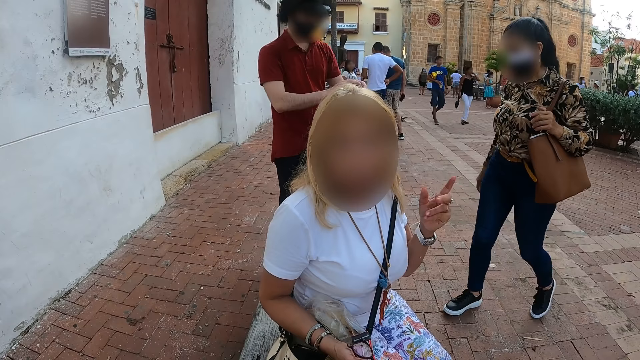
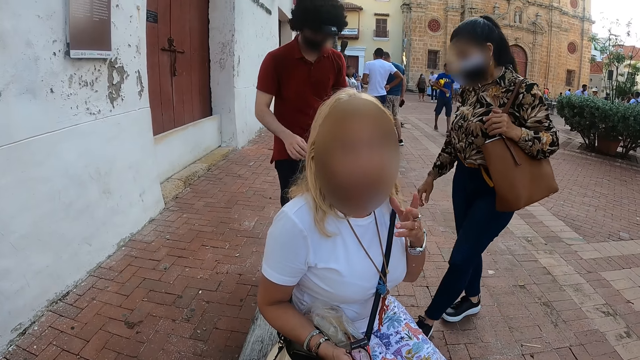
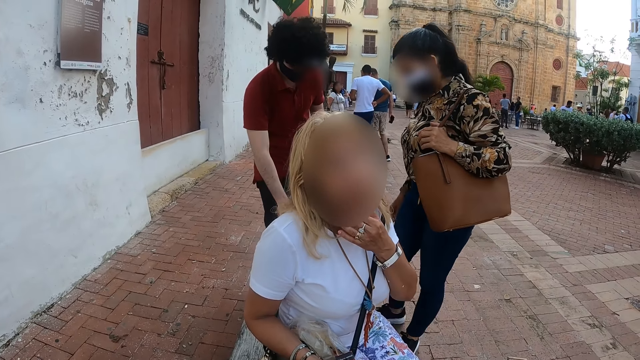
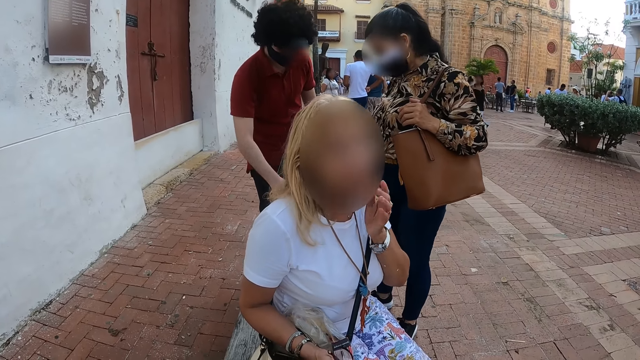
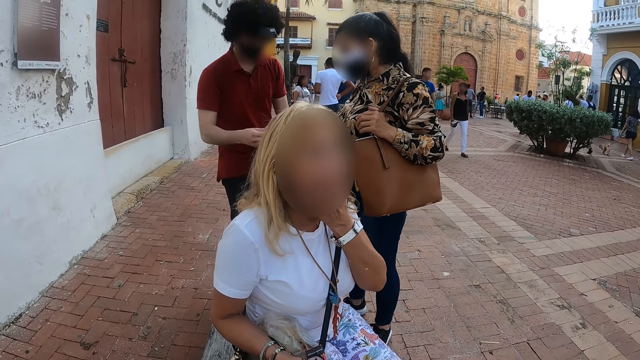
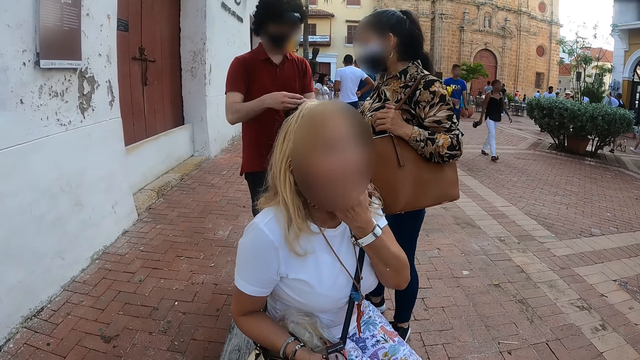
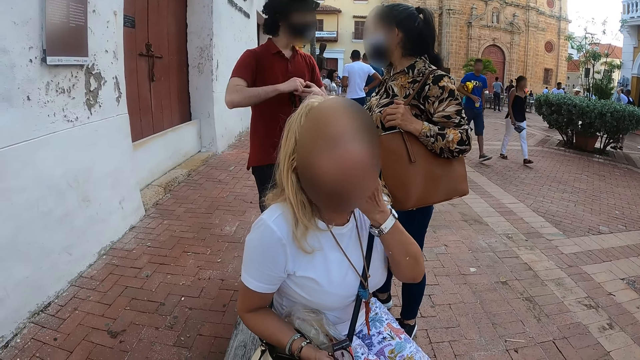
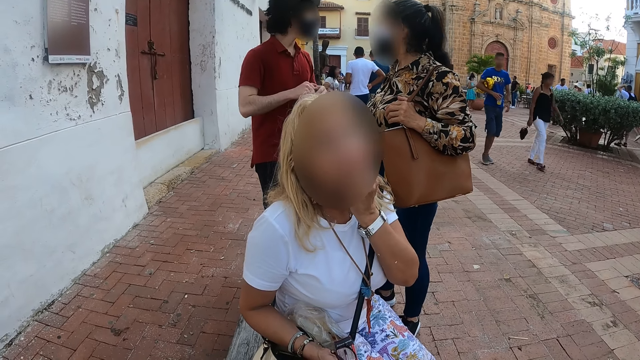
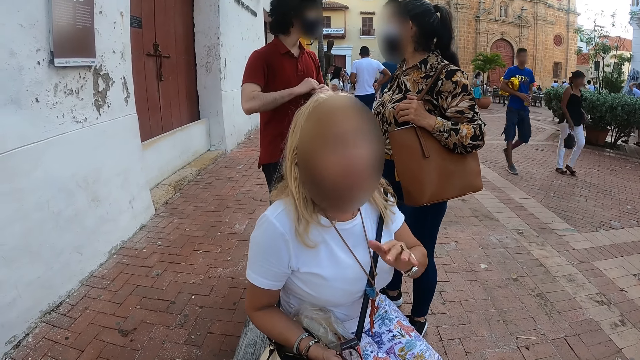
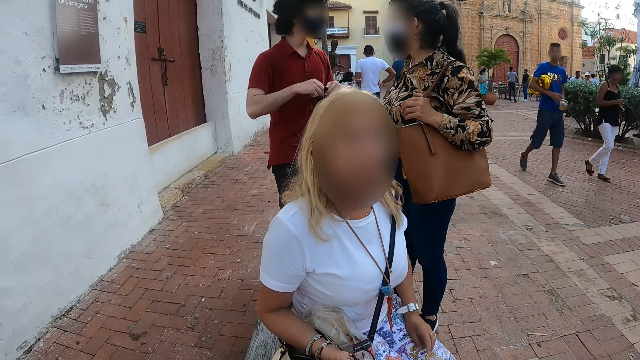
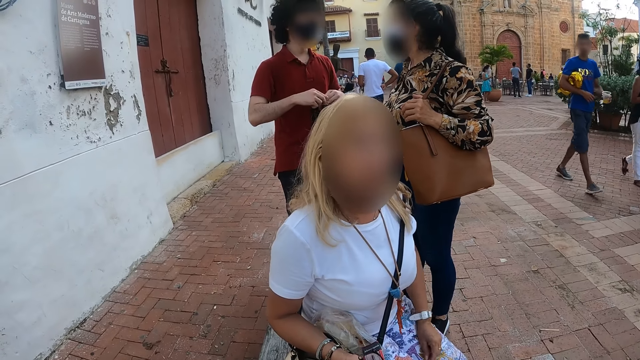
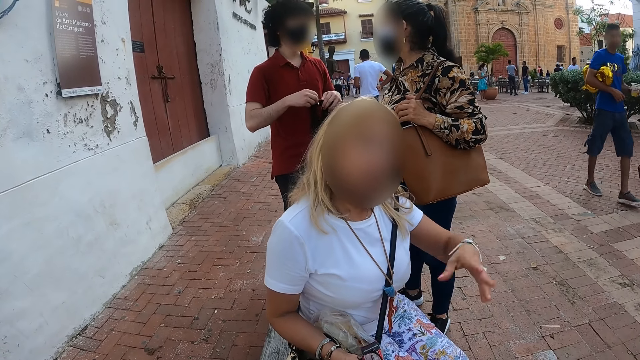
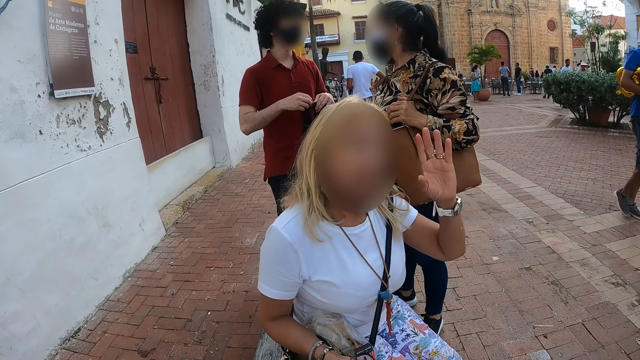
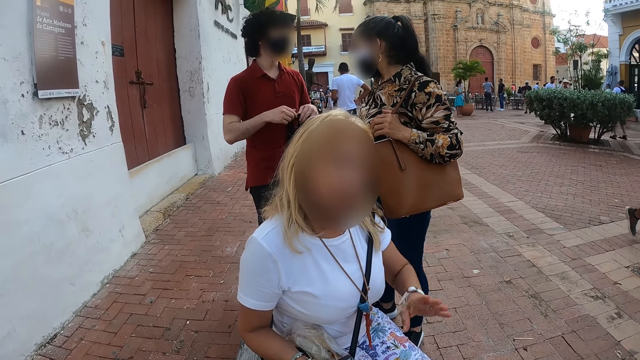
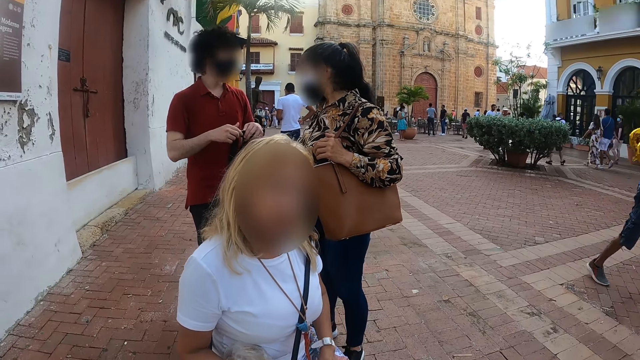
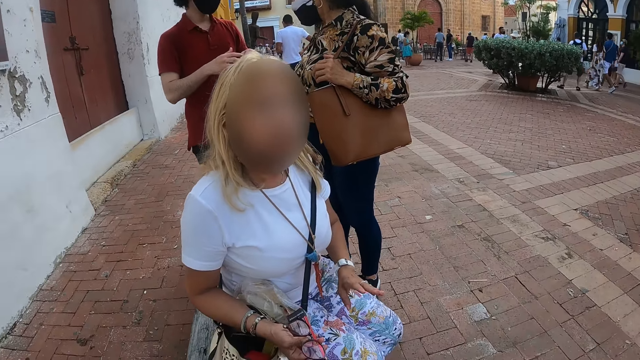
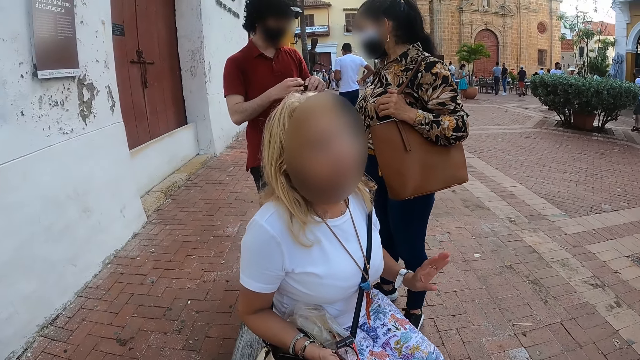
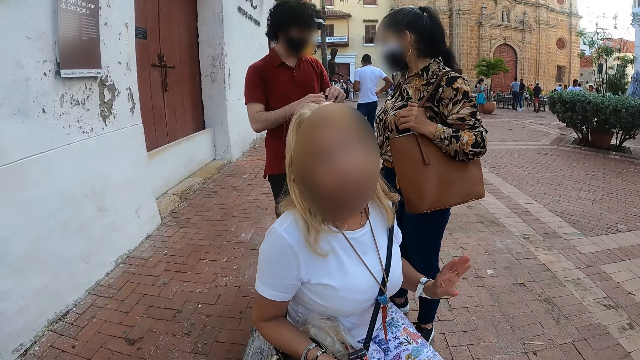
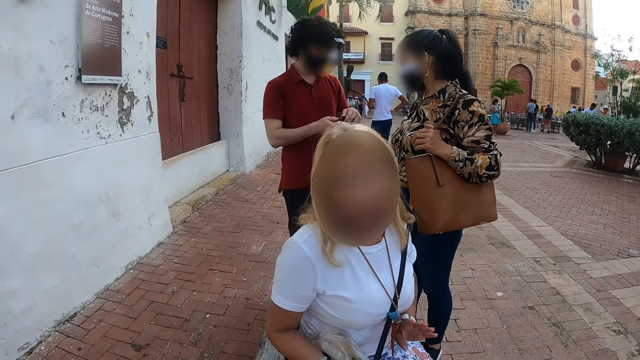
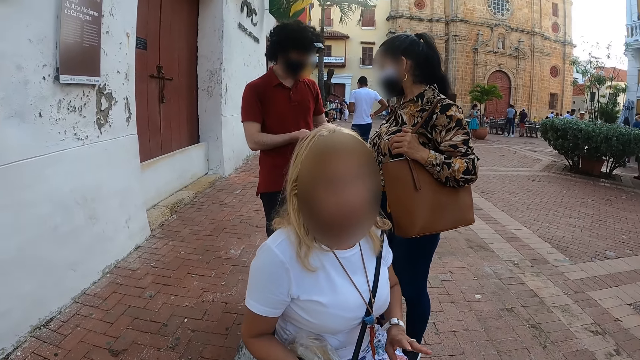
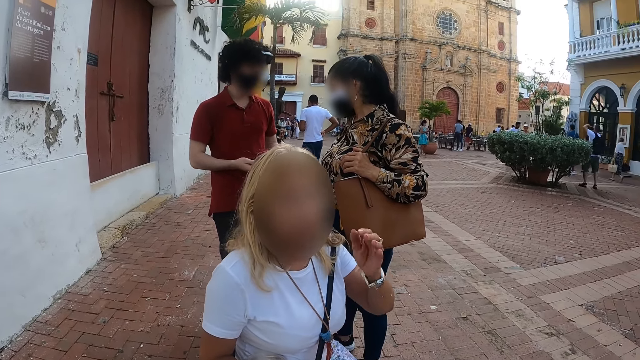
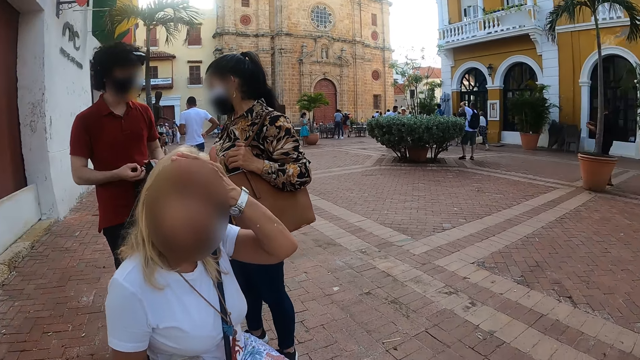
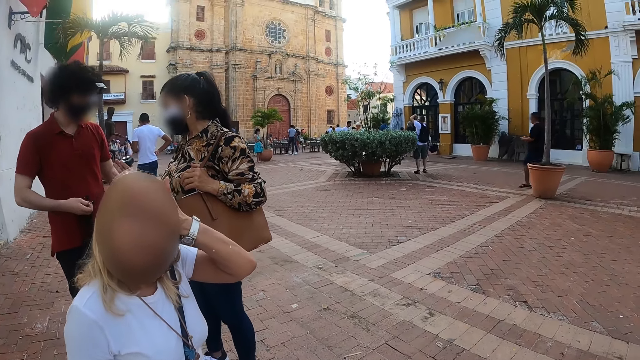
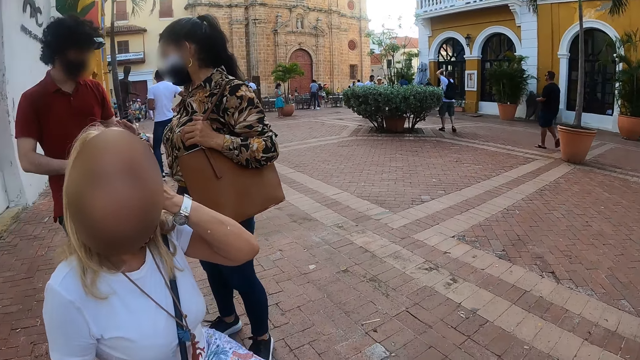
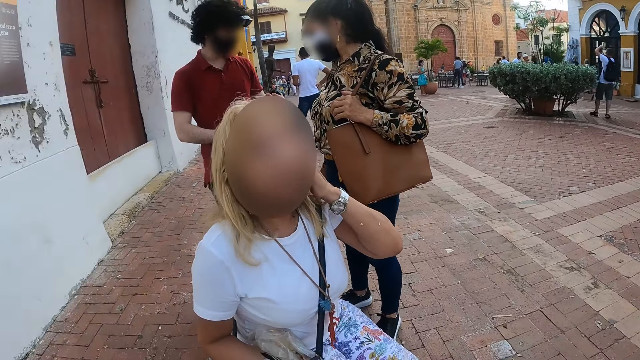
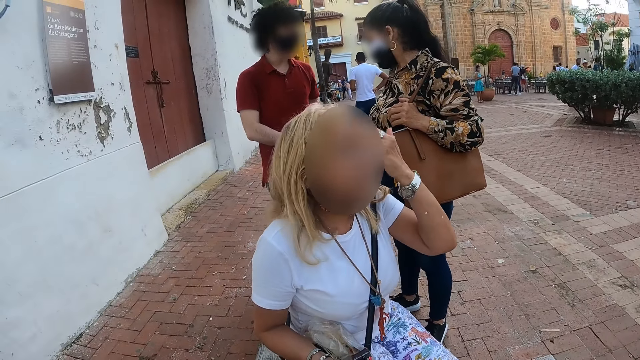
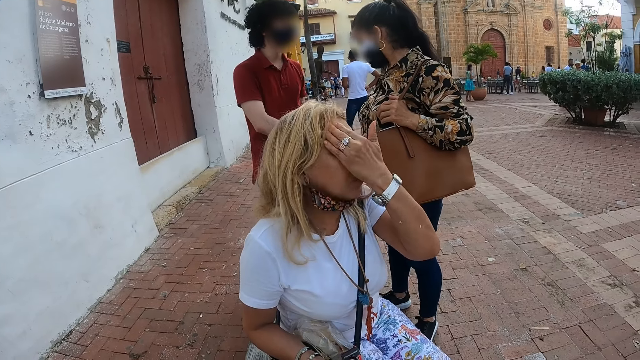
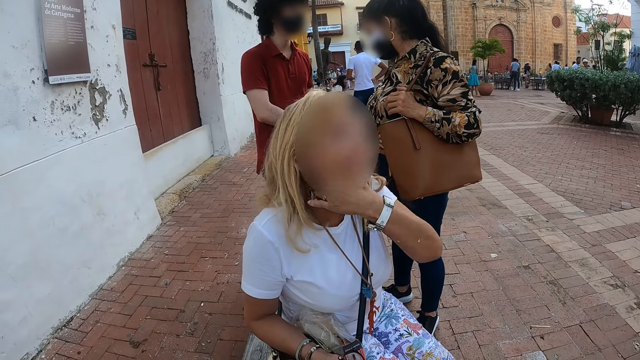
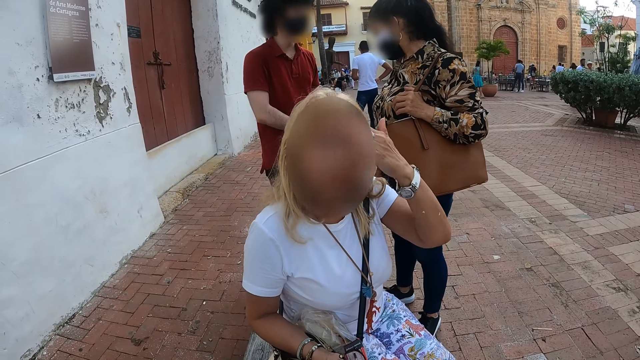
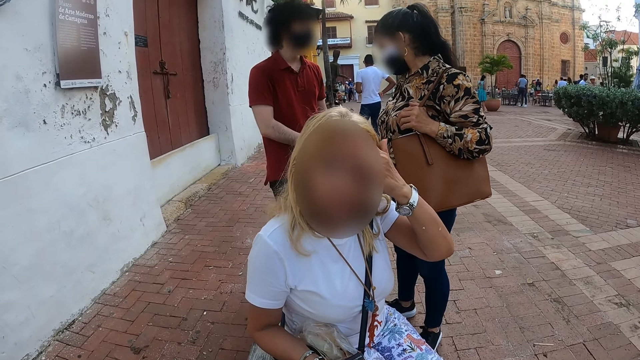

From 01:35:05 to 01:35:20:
A person walks around. The camera wearer talks to another person. The other person moves the hand. The camera wearer talks to the other person. The other person moves the hand. The other person rubs the face.

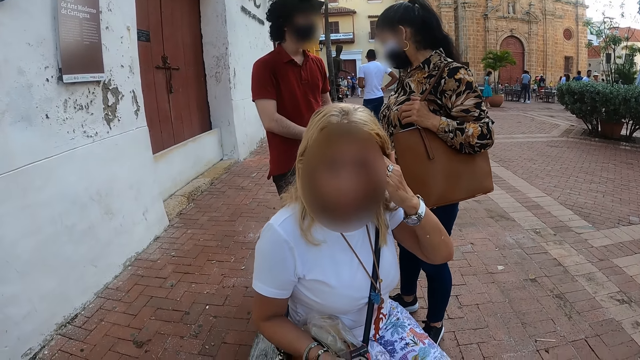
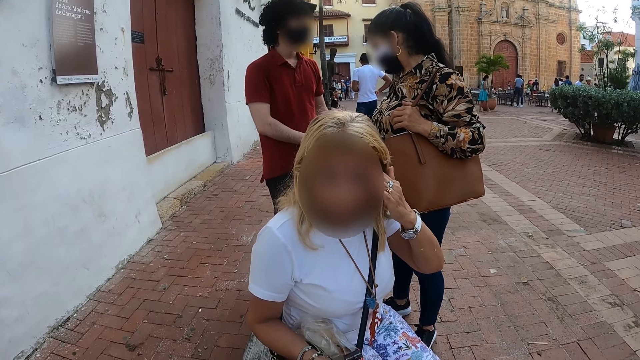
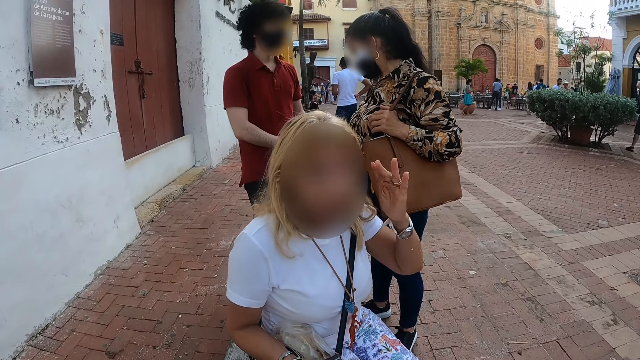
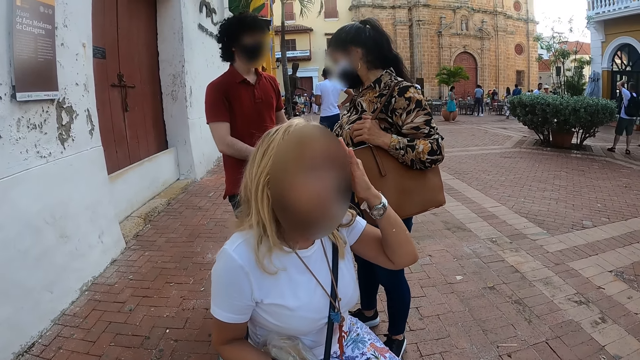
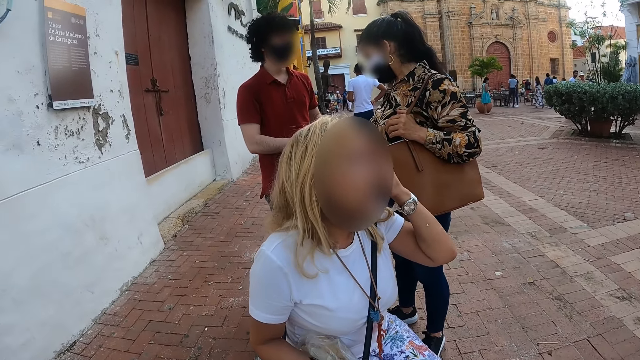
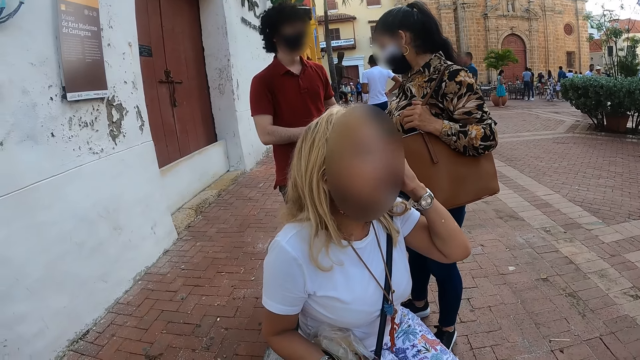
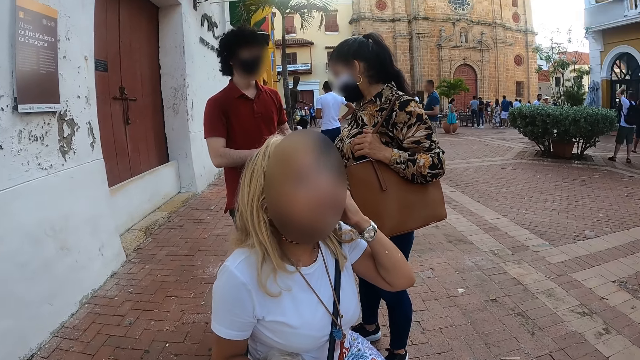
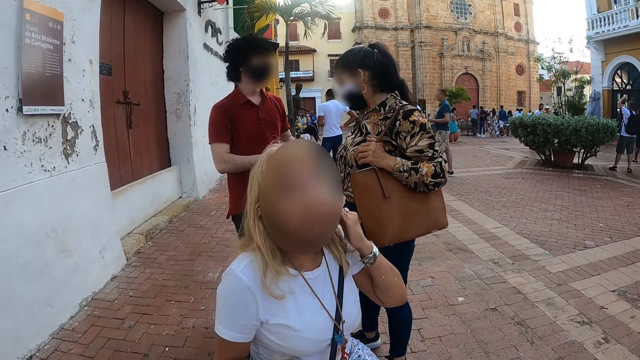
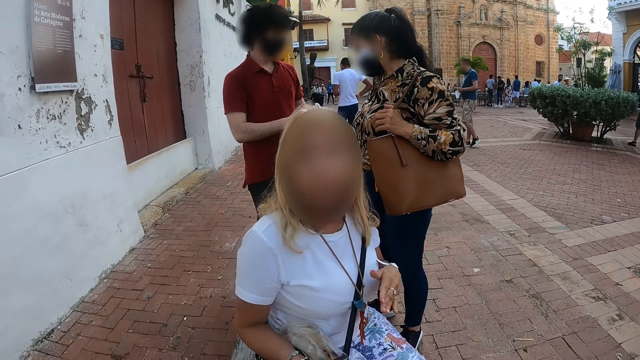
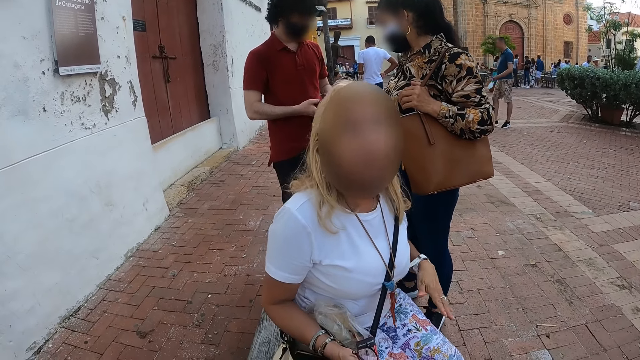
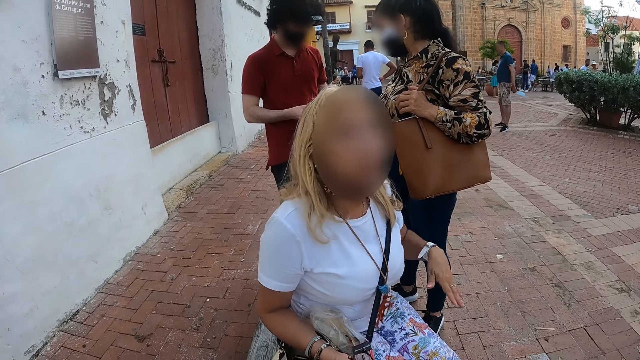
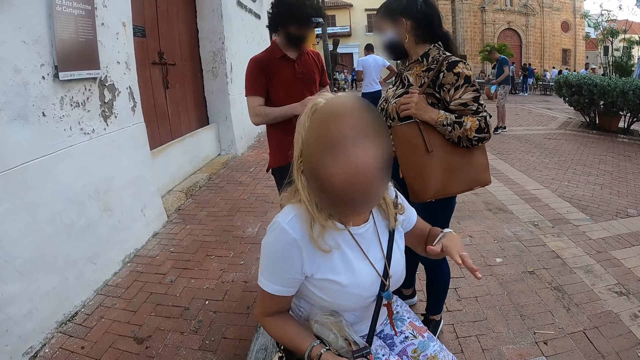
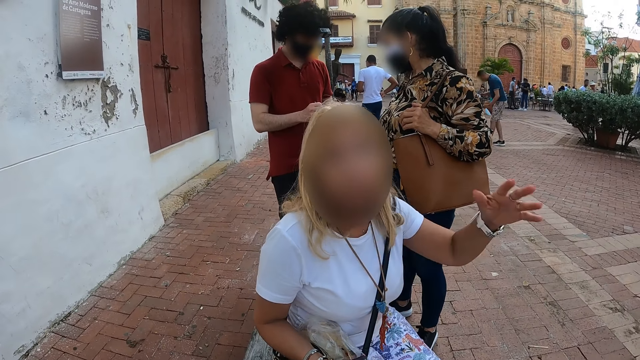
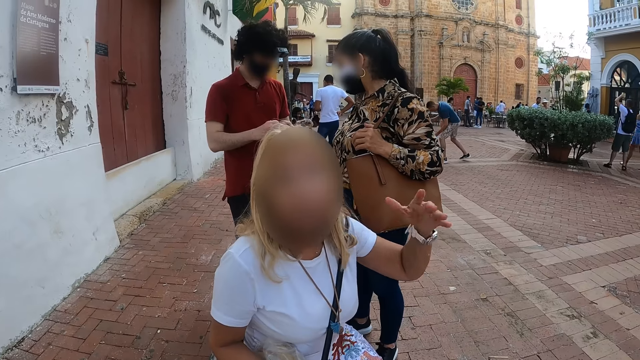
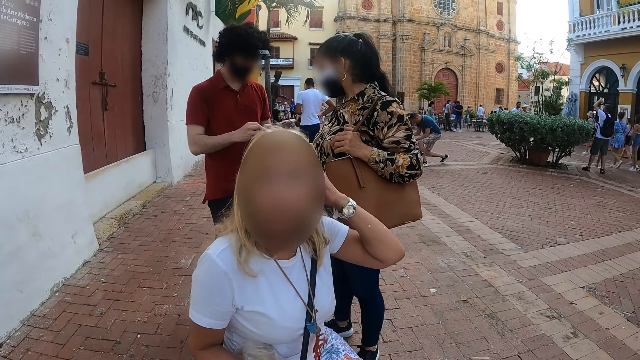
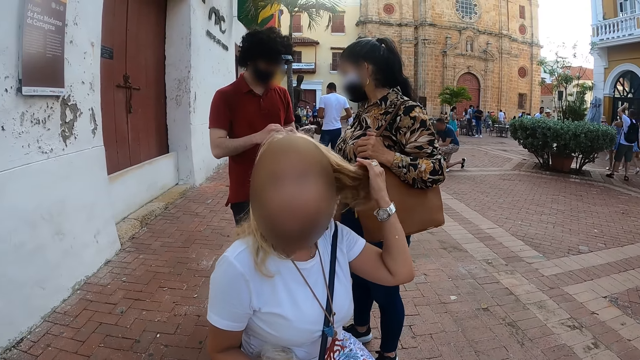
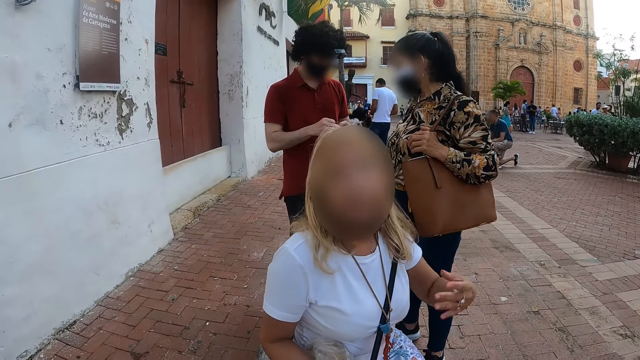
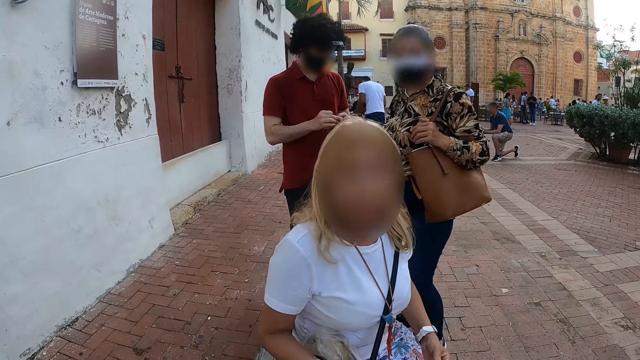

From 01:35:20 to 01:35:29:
The camera wearer talks to a person. The person moves the hand. The person fixes the hair.
